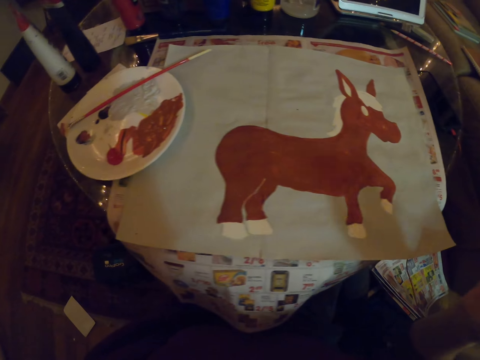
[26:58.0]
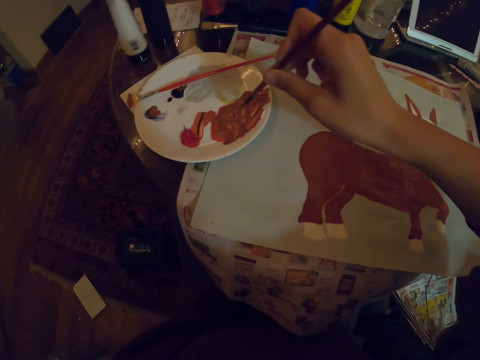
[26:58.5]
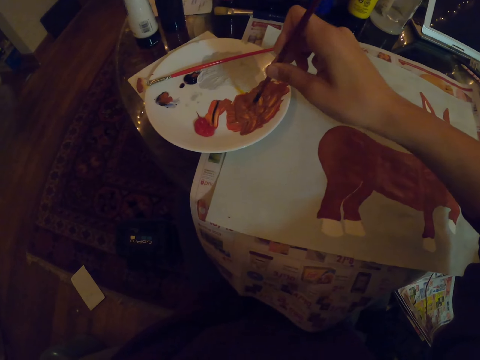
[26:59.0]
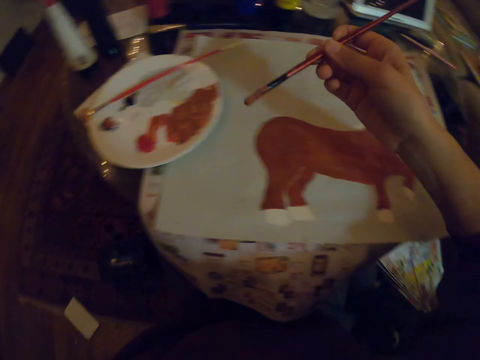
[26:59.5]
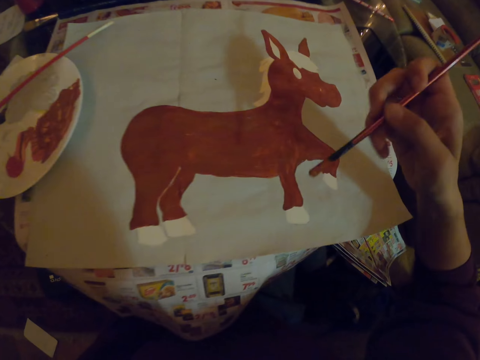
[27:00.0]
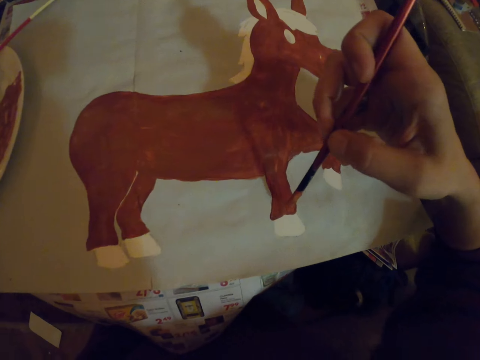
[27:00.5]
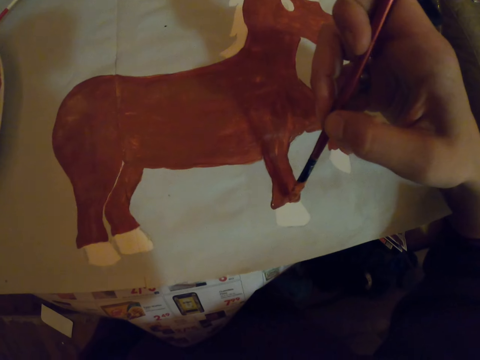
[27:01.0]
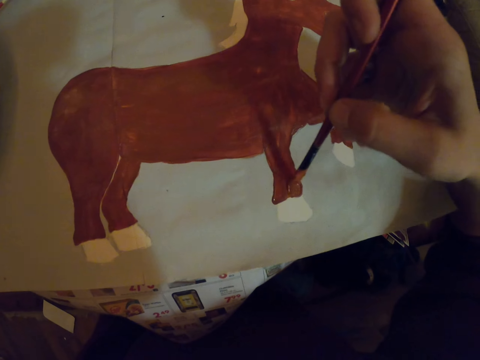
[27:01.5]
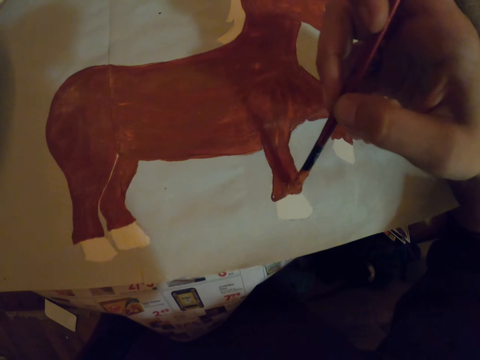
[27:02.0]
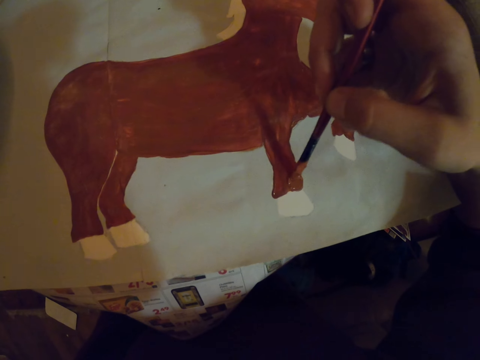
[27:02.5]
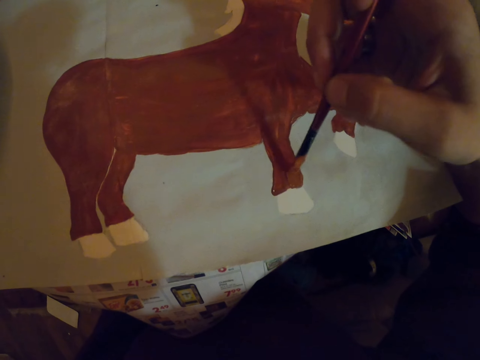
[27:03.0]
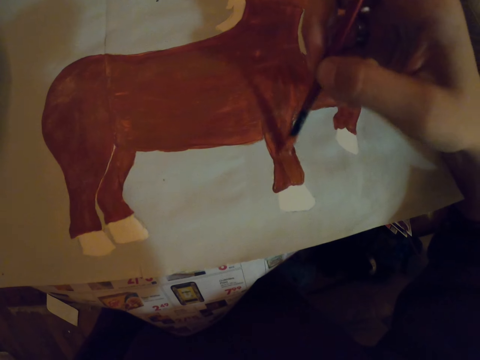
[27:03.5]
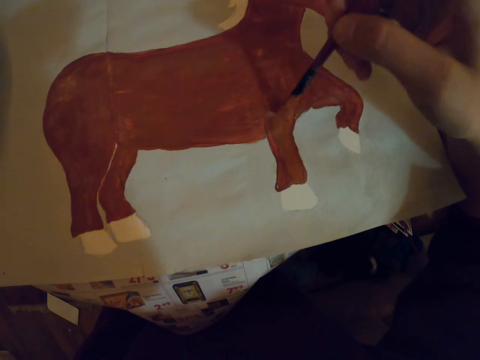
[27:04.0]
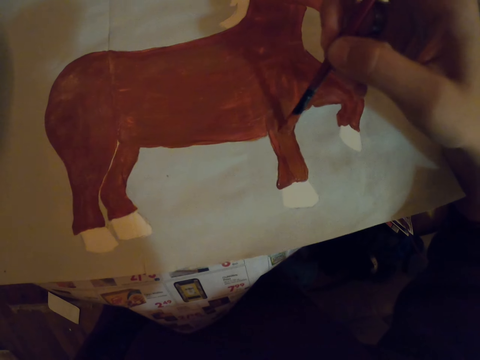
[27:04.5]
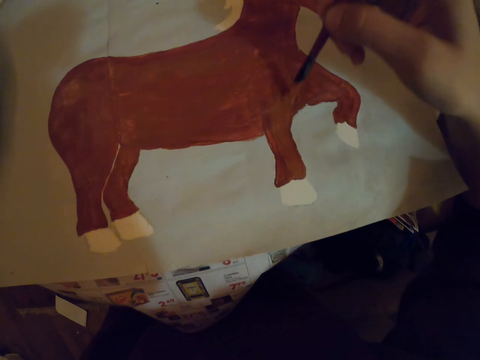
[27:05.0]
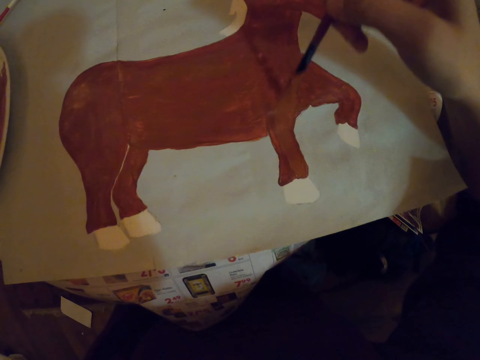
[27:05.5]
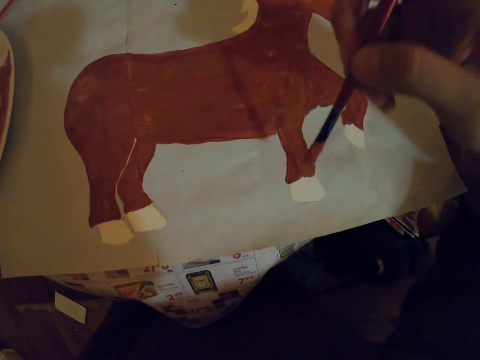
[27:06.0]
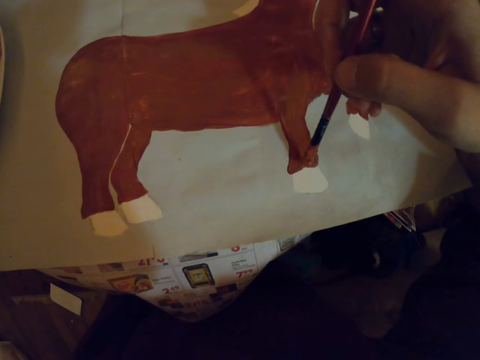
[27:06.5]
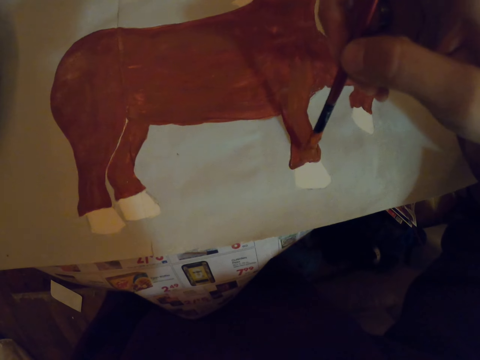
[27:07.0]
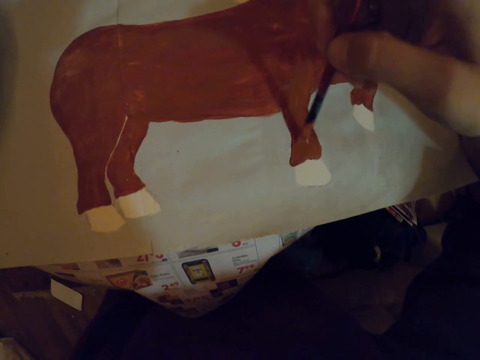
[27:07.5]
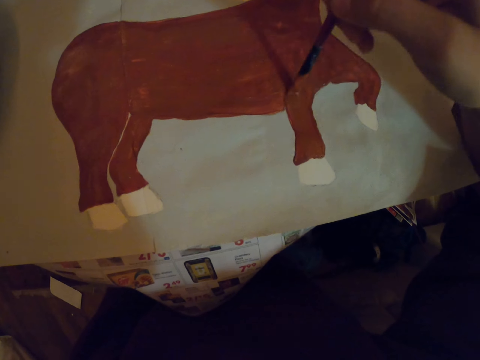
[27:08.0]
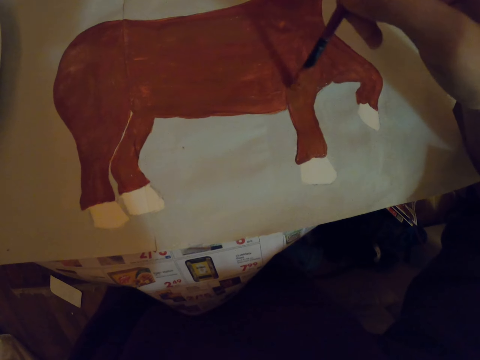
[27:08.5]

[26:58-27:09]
The camera wearer dips an art brush in the paint. They repaint the sketch with the art brush on a paper.

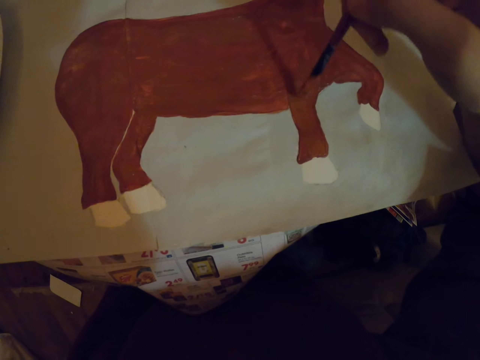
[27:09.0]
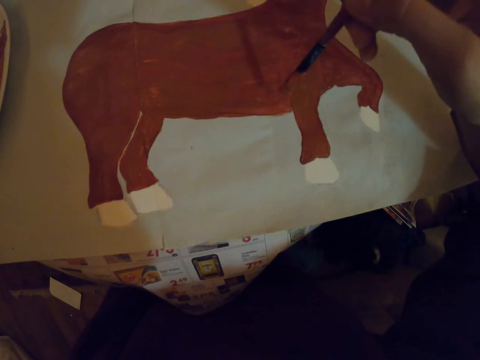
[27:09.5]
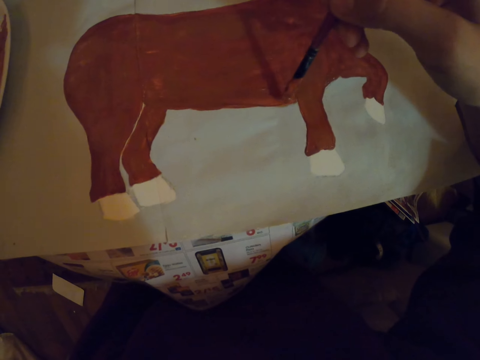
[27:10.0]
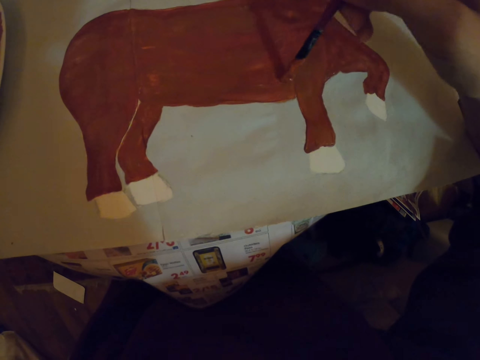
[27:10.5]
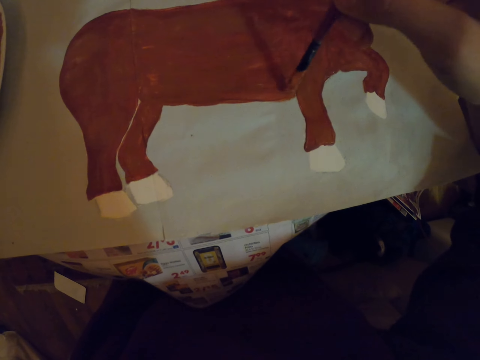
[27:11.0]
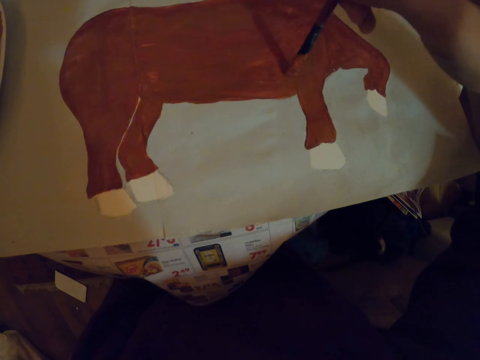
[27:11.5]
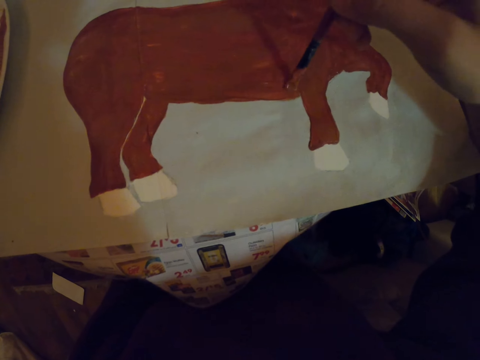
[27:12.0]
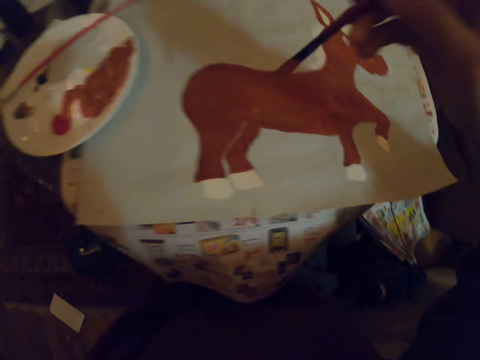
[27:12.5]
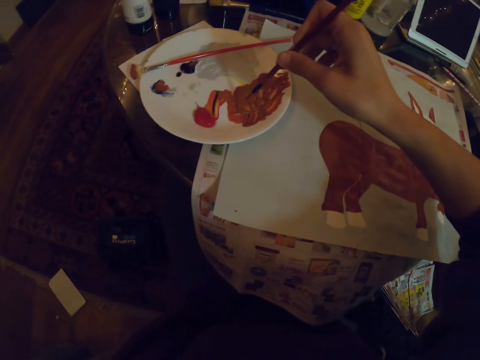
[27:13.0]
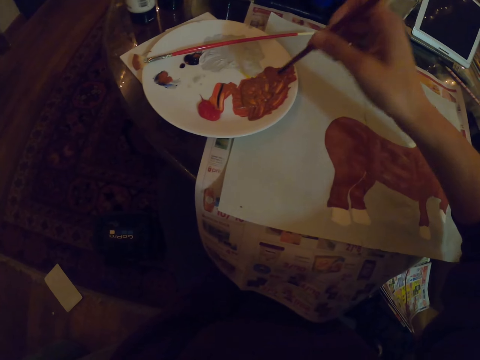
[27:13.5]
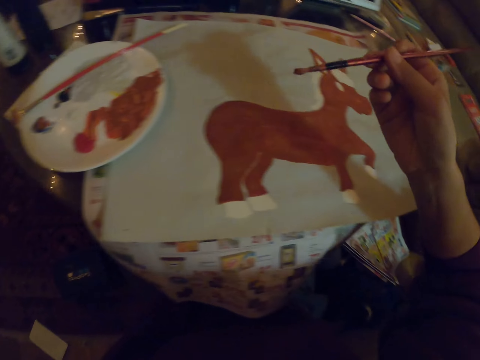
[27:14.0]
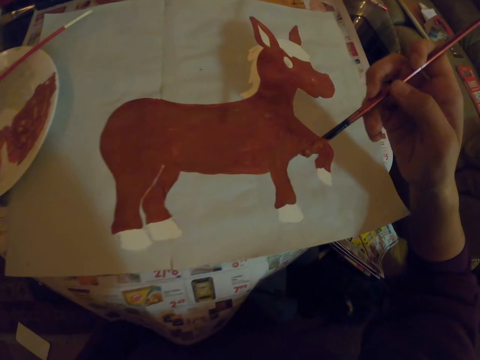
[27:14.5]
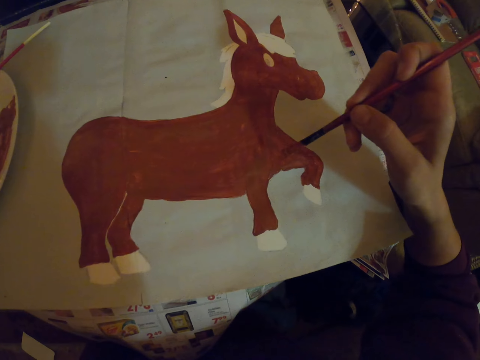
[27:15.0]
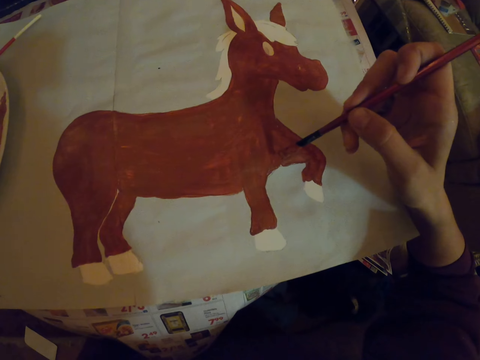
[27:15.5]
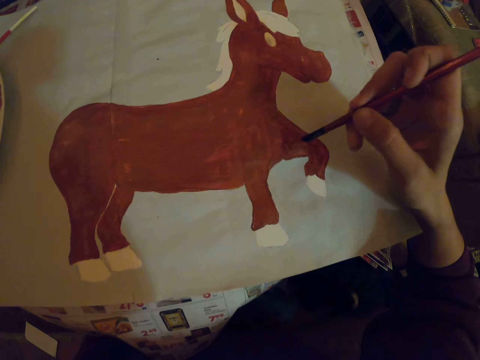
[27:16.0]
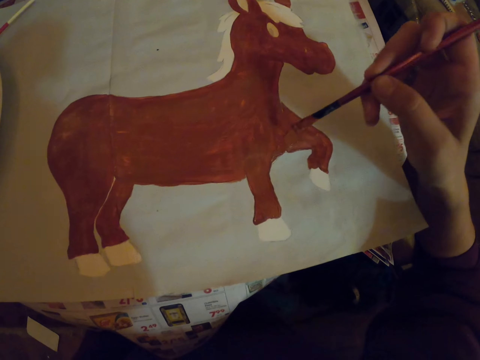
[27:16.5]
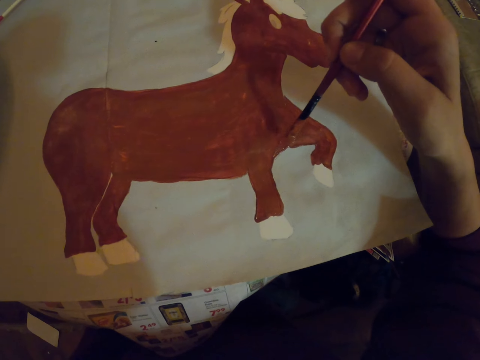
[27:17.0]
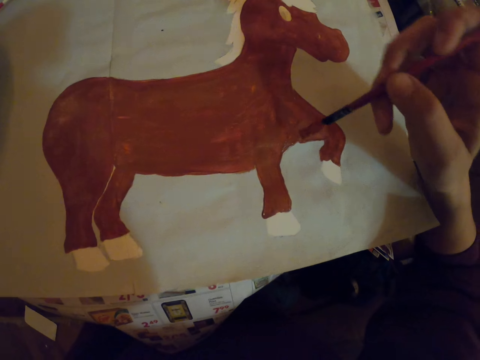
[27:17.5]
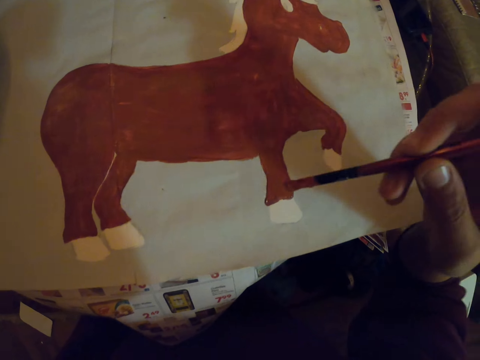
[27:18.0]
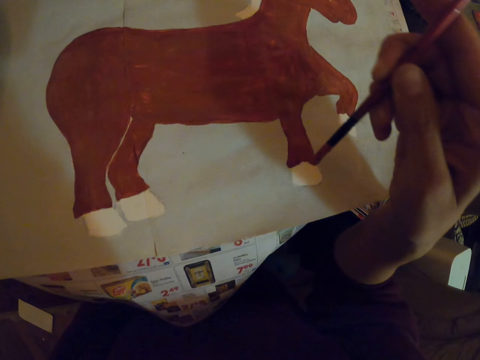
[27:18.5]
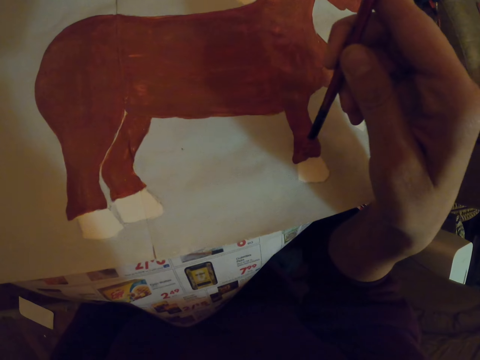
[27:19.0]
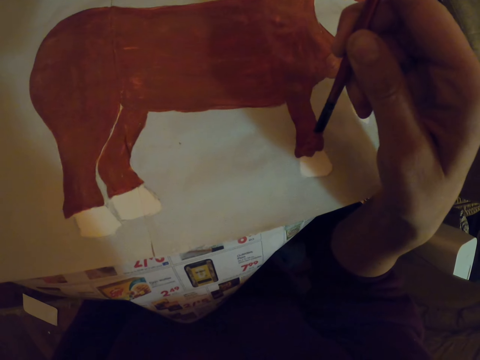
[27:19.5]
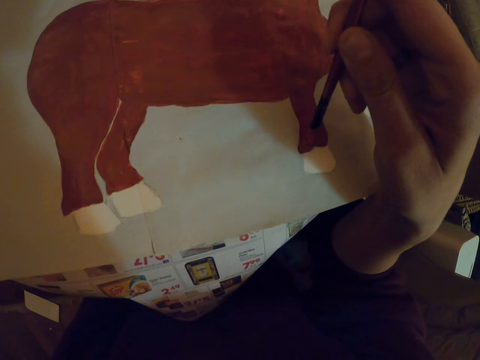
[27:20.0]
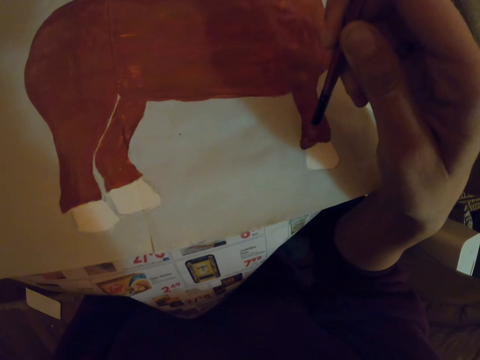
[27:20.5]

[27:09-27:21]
The camera wearer dips an art brush in the paint. They paint with the paint brush on a paper.

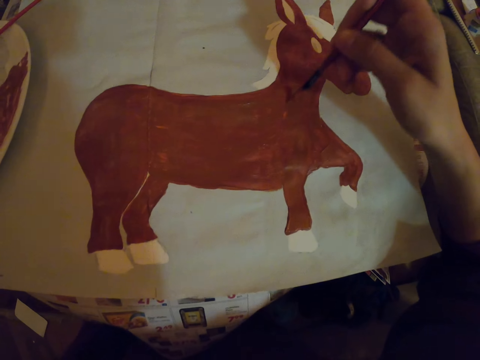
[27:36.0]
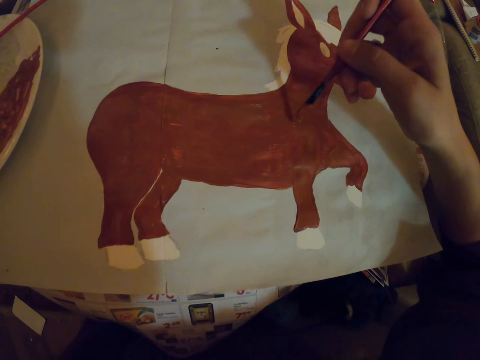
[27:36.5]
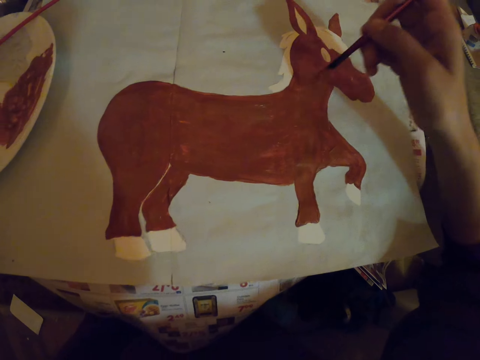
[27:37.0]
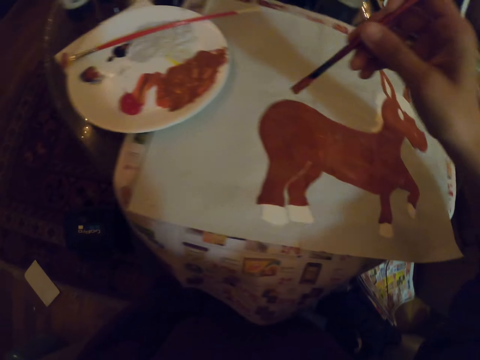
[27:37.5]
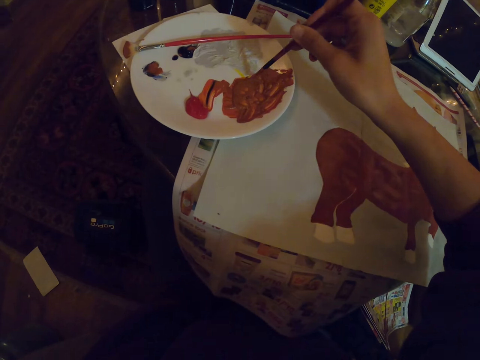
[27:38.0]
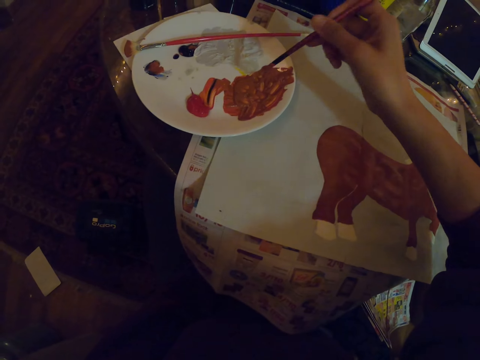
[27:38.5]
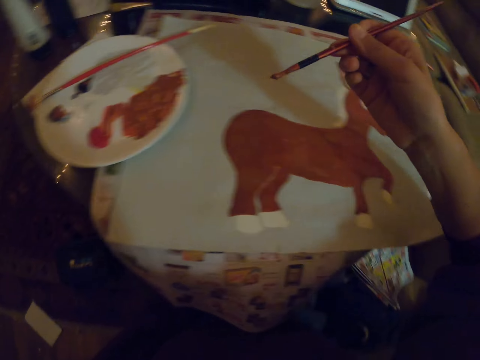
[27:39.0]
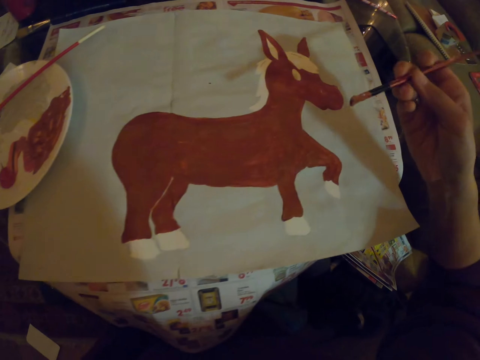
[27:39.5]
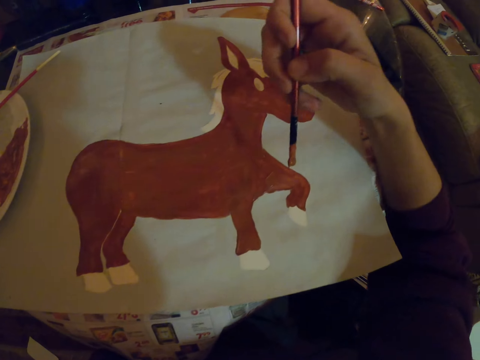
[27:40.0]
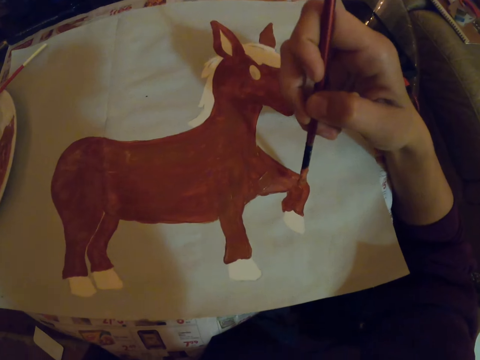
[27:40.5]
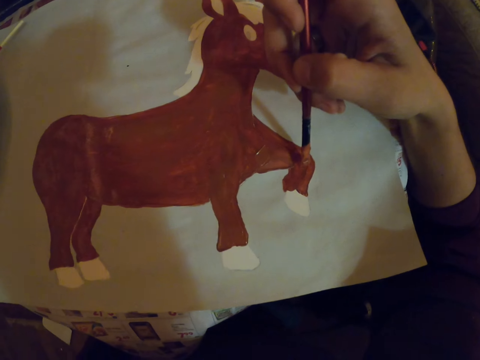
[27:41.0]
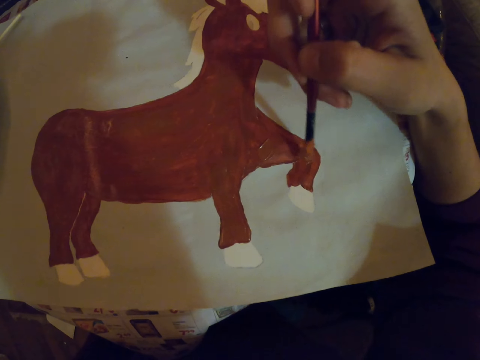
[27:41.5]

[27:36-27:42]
The camera wearer dips a paint brush in the paint. They paint with the paint brush on a paper.
